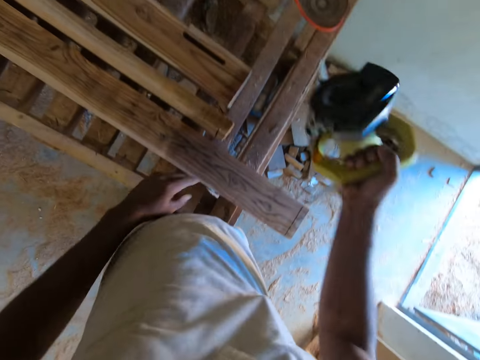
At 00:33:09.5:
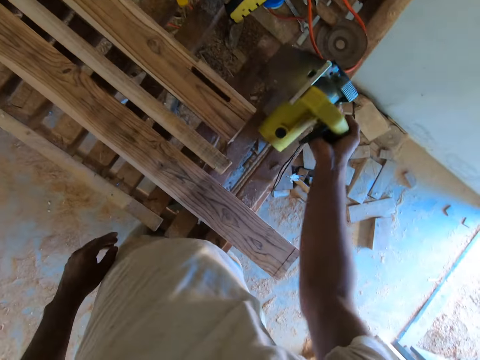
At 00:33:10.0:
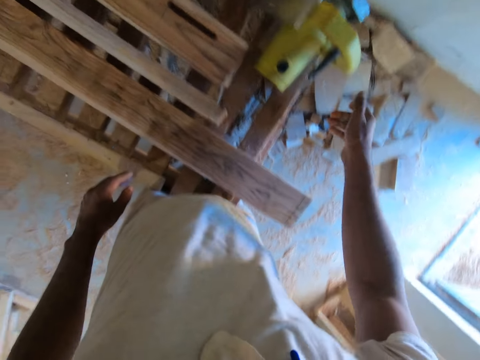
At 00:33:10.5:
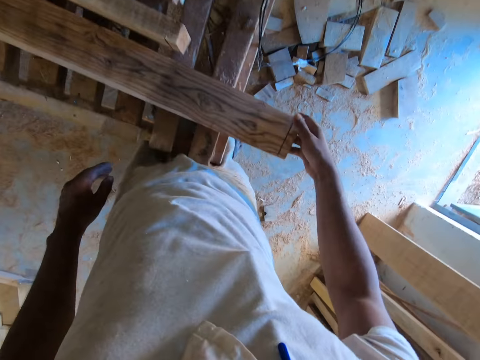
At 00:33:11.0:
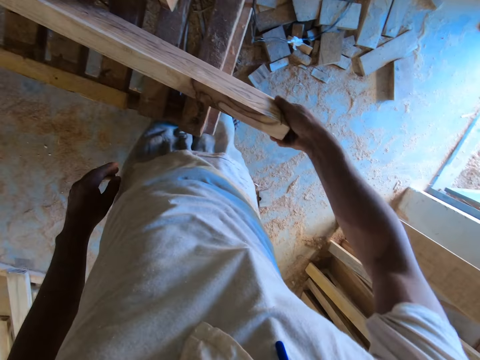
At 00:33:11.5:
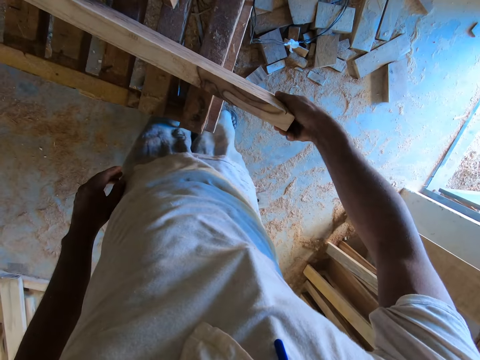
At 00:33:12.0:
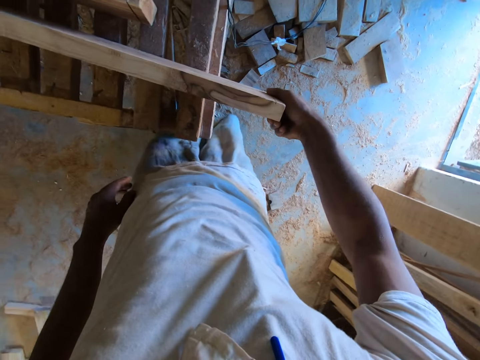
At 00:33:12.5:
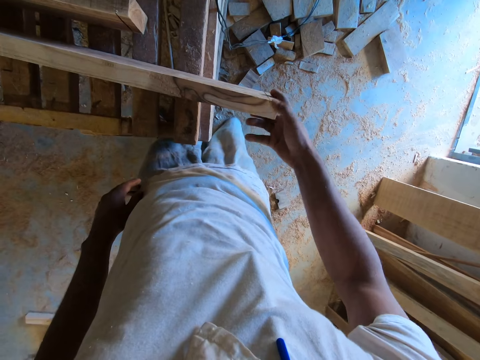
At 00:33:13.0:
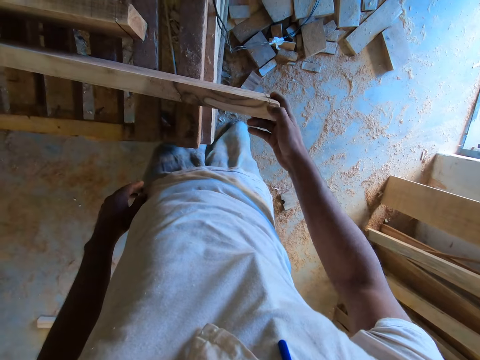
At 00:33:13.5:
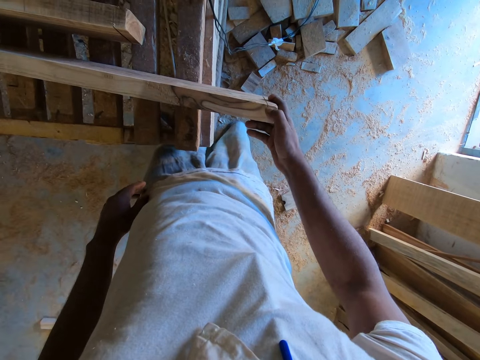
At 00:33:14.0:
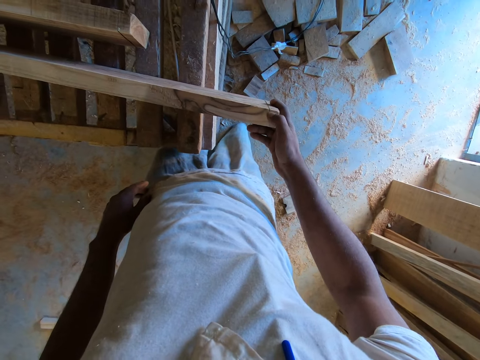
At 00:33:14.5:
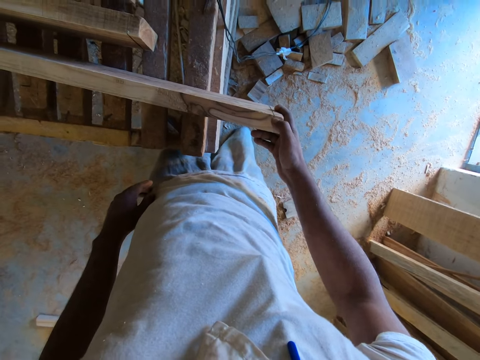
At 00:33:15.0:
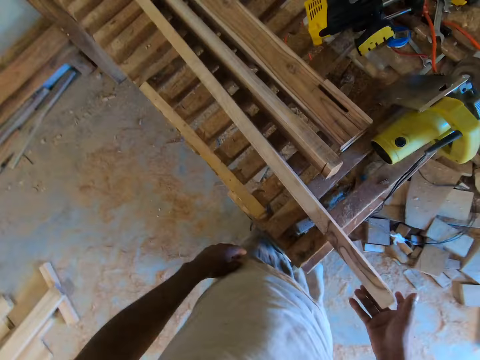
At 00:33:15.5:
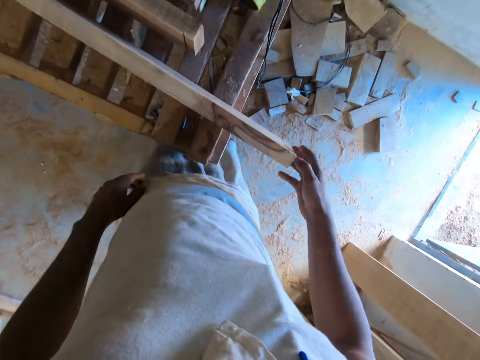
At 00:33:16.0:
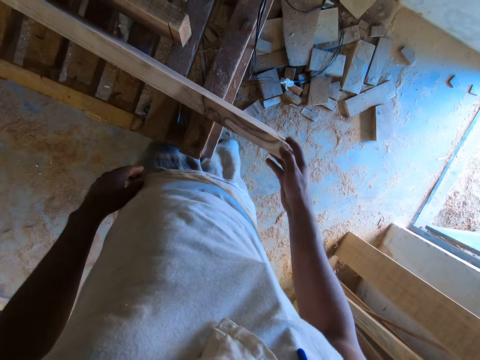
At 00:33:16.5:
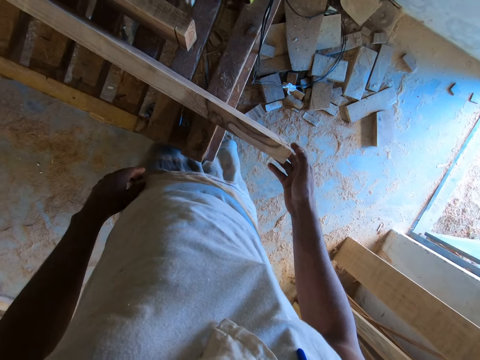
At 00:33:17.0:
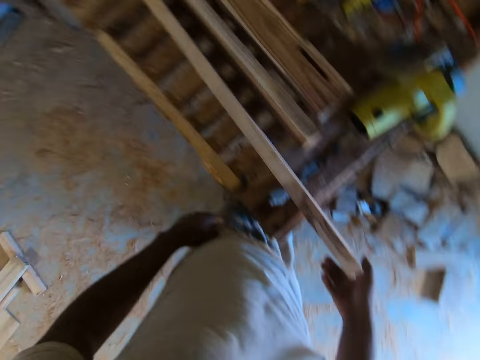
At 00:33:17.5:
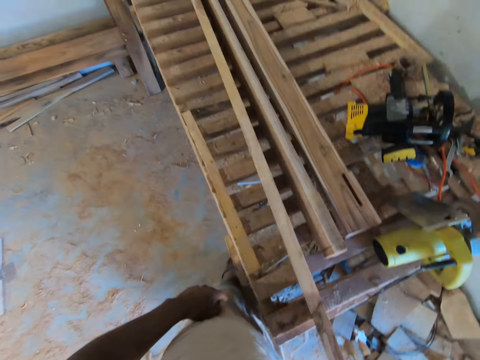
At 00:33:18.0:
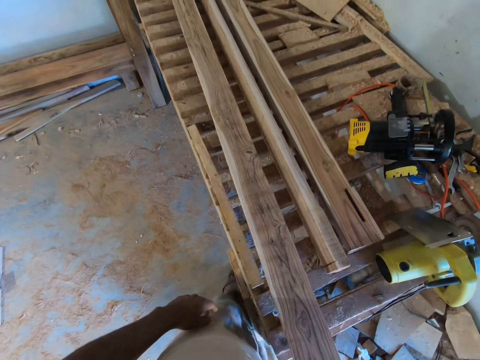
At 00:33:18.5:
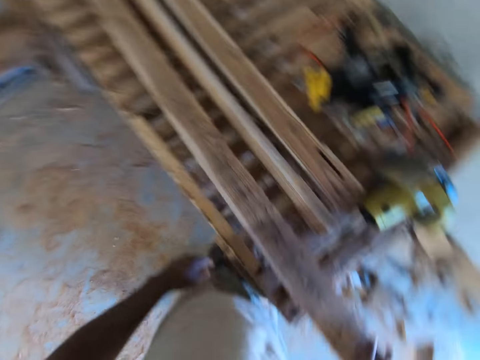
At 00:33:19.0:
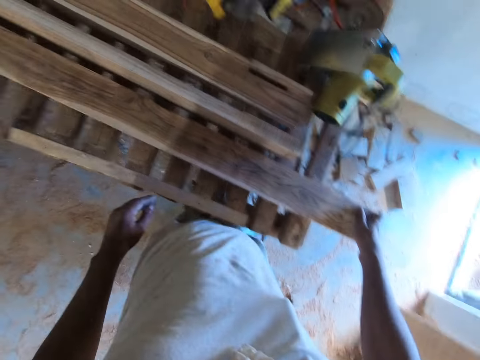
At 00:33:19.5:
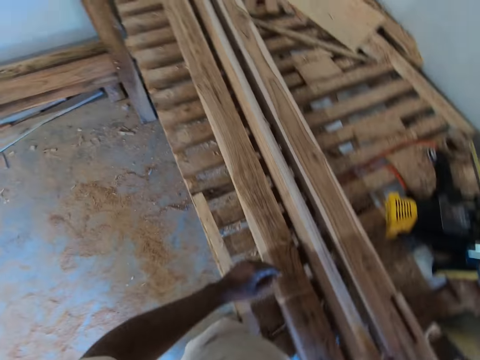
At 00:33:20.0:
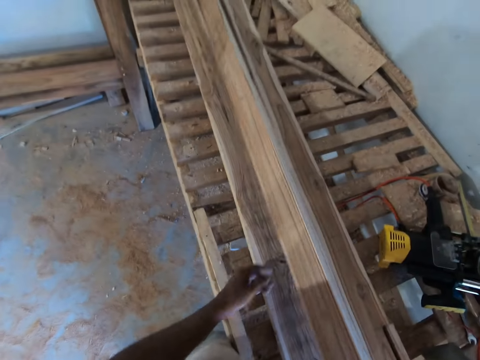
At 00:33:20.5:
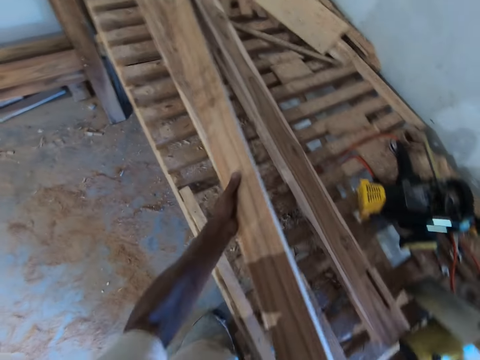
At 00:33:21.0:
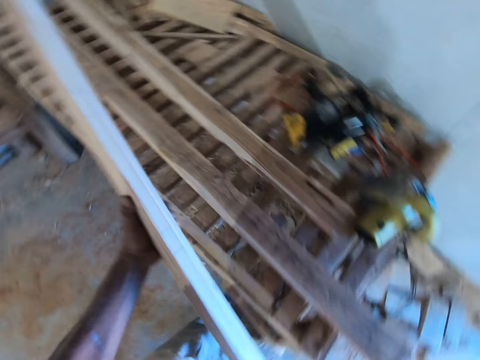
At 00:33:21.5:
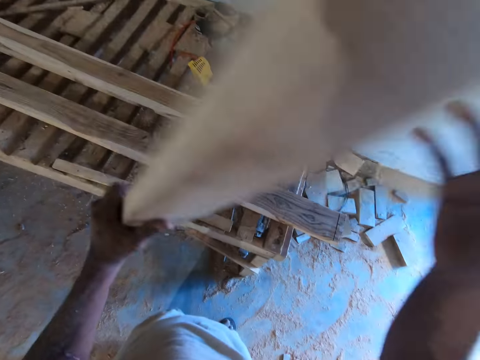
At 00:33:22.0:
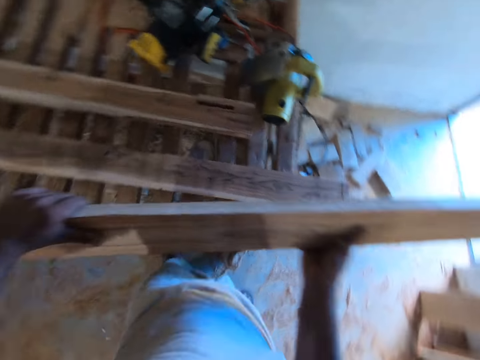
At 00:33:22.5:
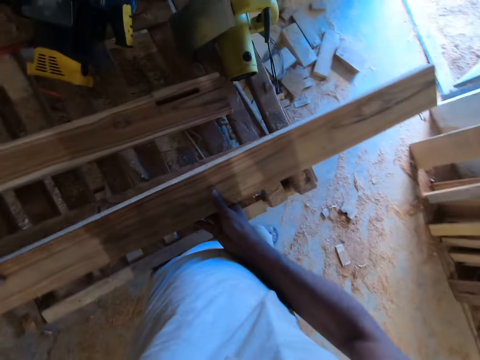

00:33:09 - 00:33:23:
The camera wearer drops the hand wood cutting machine on the worktable with his right hand. He flips the piece of wood on the worktable with his right hand. He looks around. He pushes the wood. He flips the piece of wood on the worktable with both hands. He carries the wood.

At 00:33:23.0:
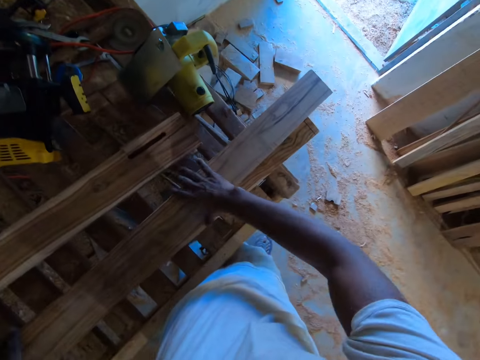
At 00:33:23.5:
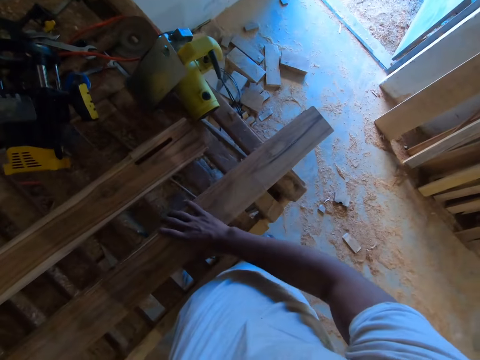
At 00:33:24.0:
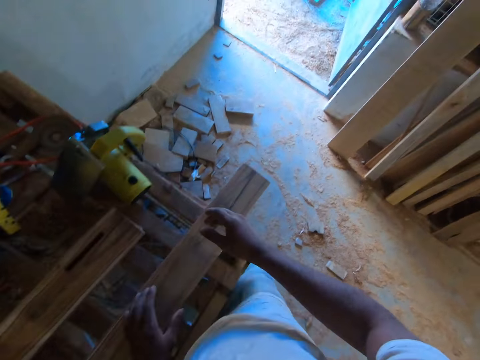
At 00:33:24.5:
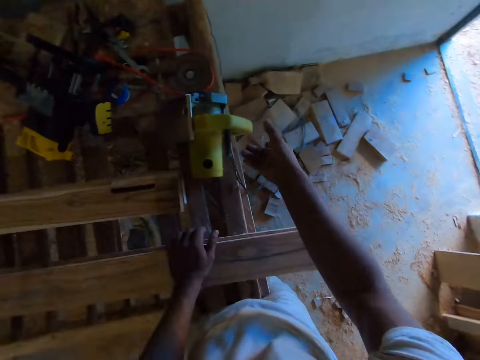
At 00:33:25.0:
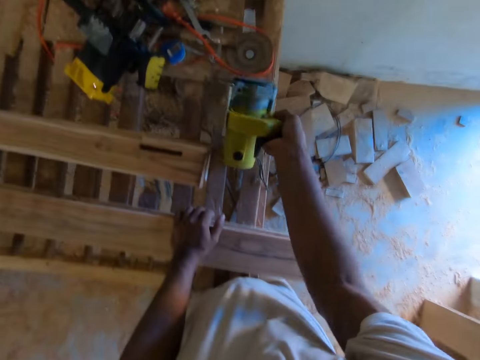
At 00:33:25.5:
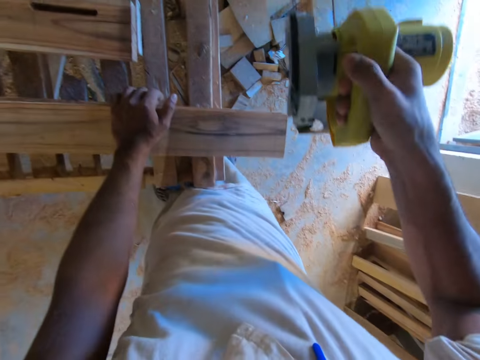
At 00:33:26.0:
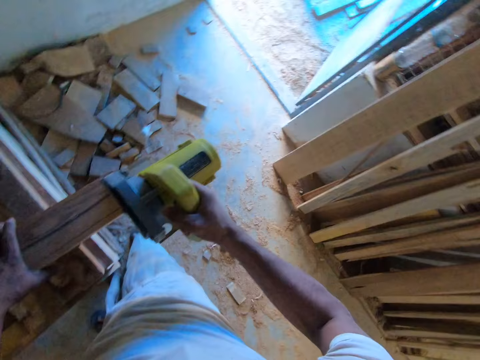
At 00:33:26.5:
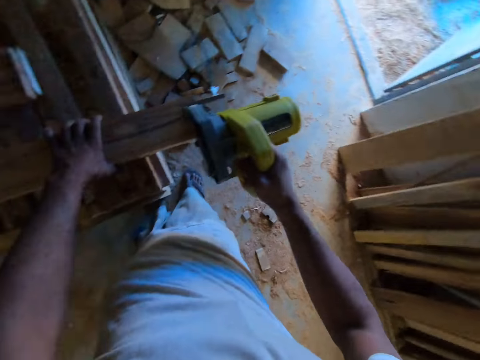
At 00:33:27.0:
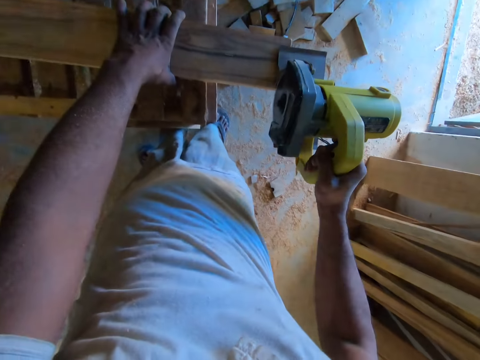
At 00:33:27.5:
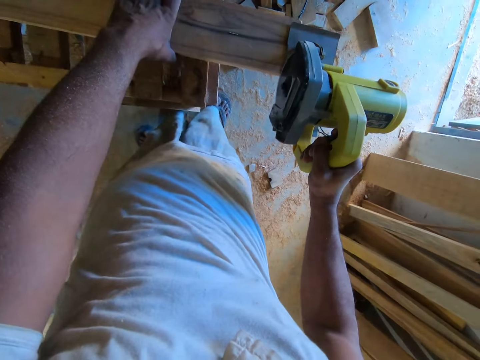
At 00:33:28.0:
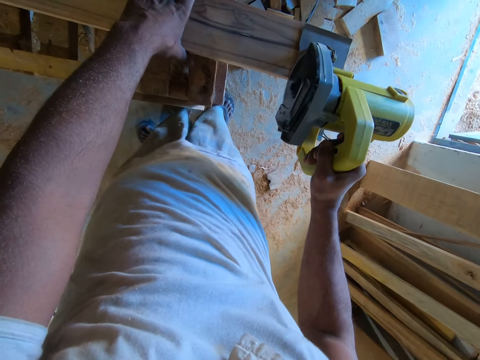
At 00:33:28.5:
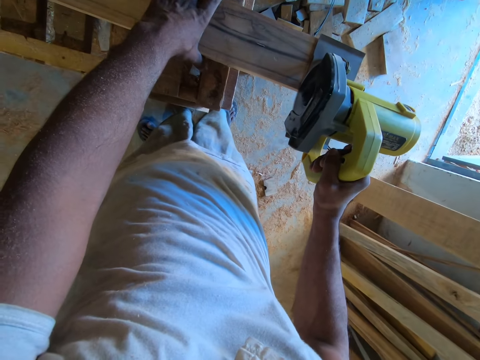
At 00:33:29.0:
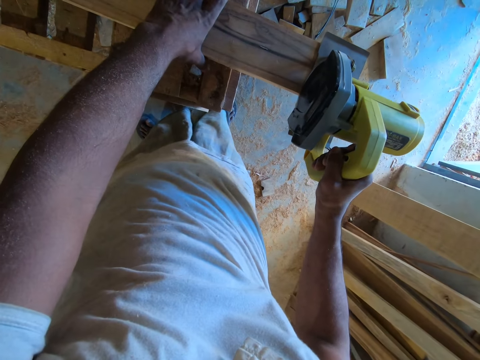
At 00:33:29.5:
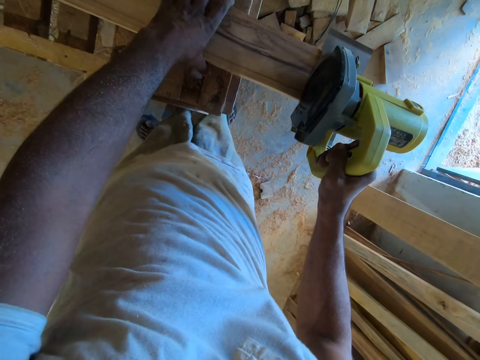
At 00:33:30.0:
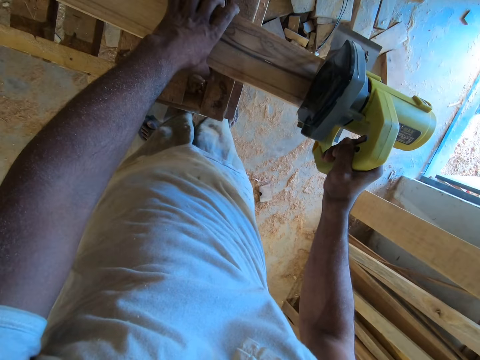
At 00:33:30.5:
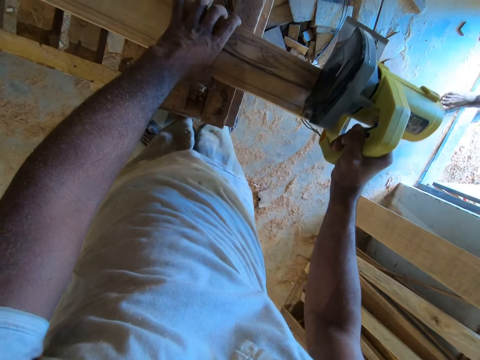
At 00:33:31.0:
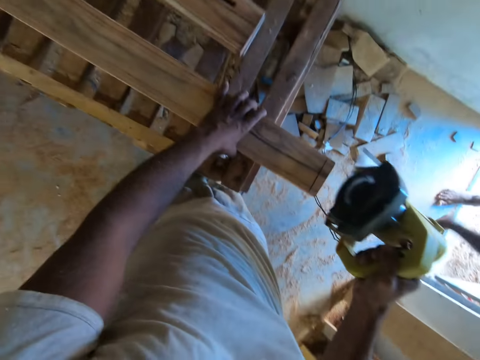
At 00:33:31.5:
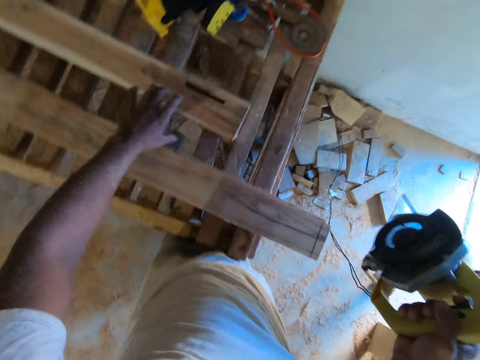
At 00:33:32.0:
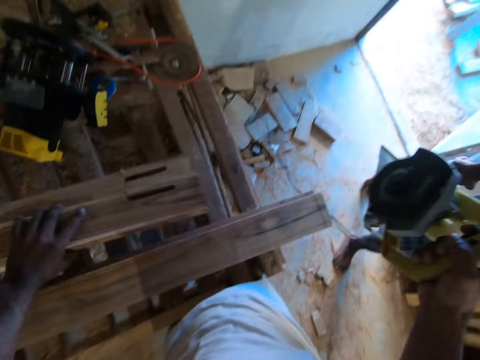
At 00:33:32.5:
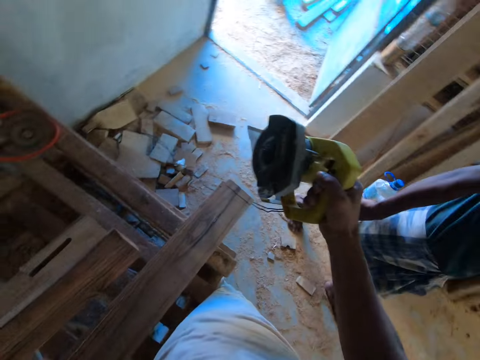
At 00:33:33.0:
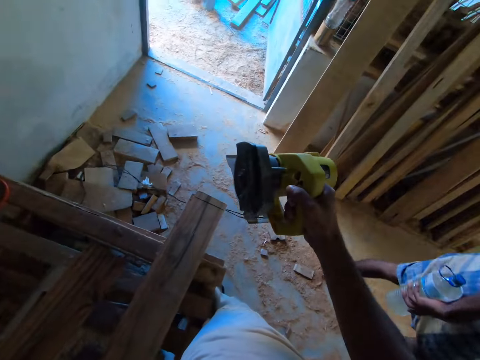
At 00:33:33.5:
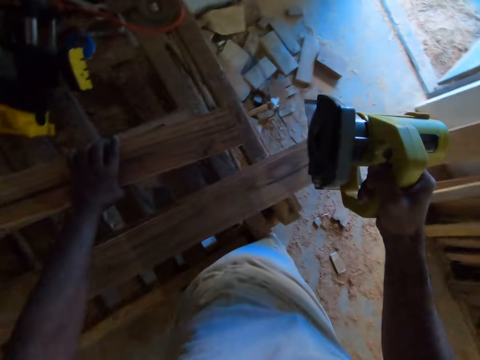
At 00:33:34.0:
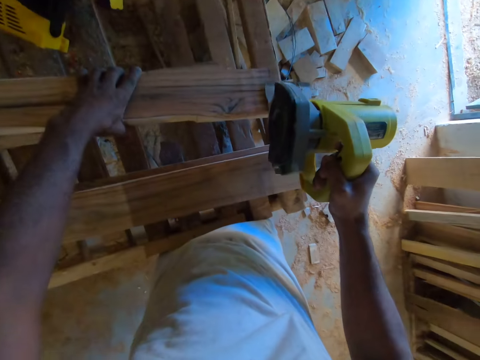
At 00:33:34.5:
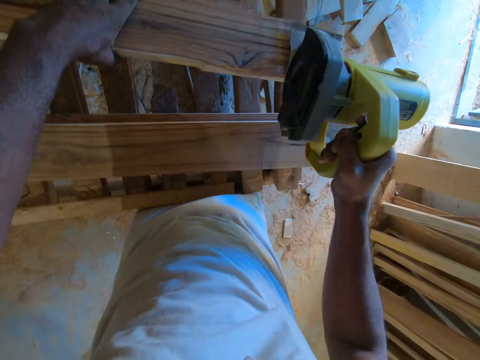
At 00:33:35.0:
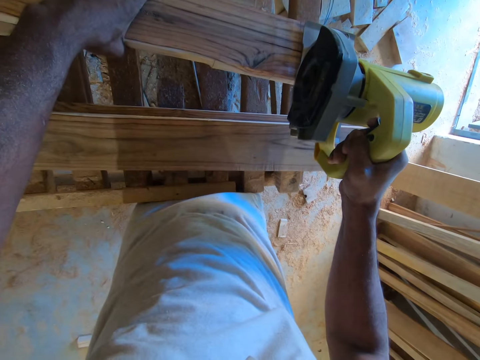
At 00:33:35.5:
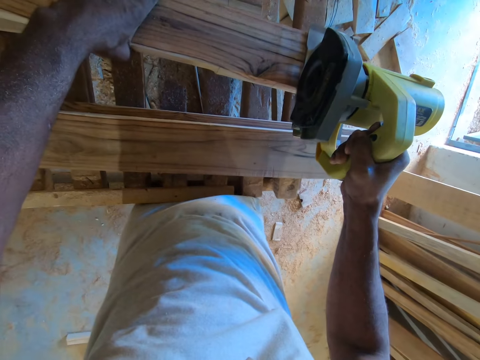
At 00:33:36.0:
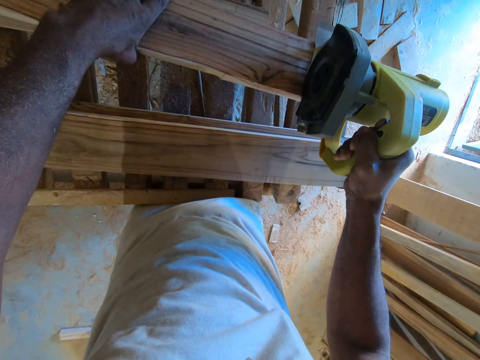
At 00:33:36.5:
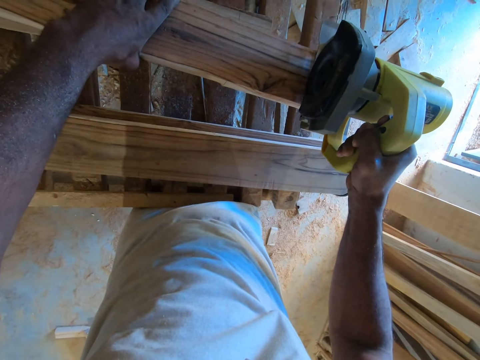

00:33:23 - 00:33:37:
The camera wearer drops the wood. He picks the hand wood cutting machine from the worktable with his right hand. He marks the wood. A man walks into the workshop. The man carries a water bottle. The camera wearer cuts the piece of wood with the hand wood cutting machine in his right hand.
